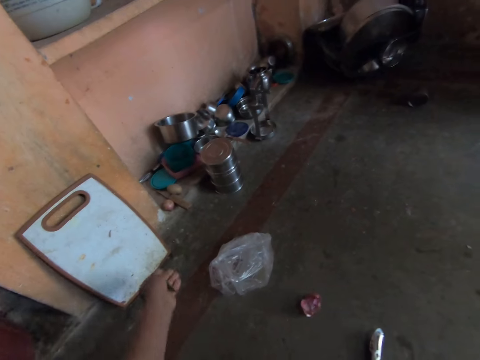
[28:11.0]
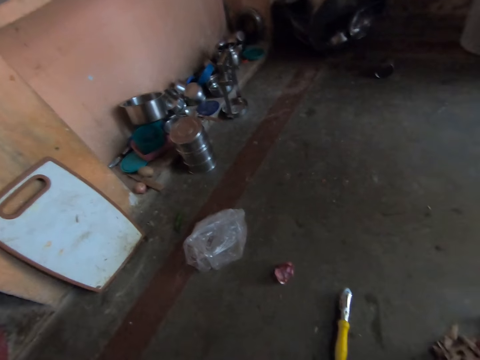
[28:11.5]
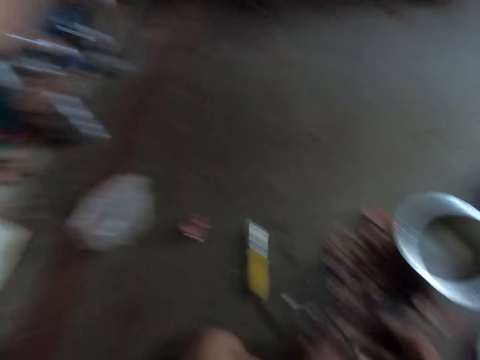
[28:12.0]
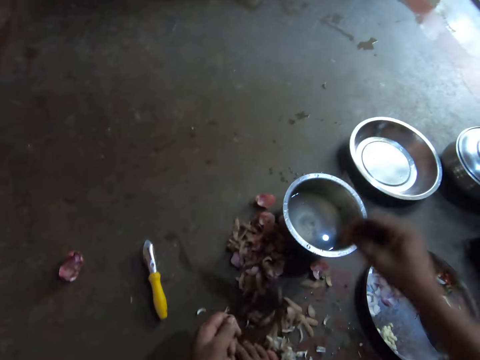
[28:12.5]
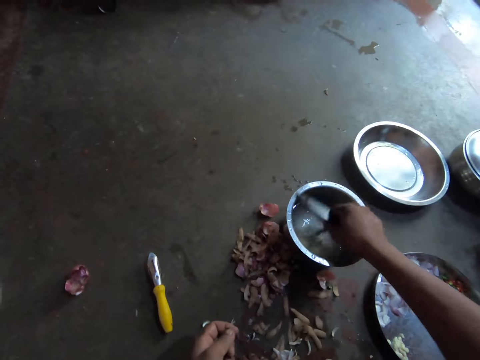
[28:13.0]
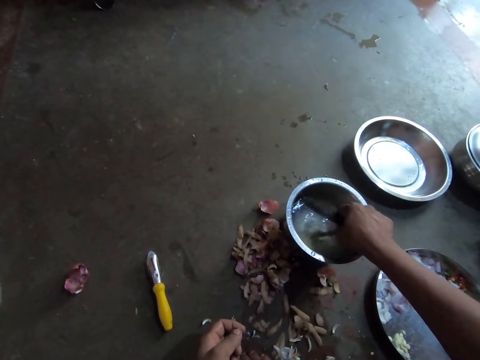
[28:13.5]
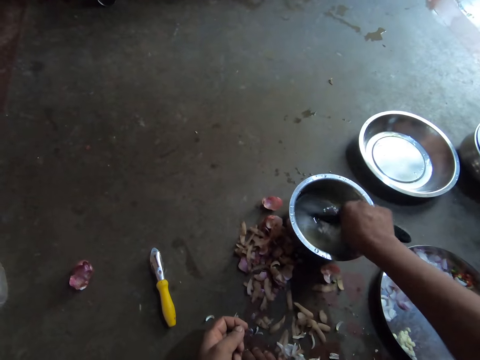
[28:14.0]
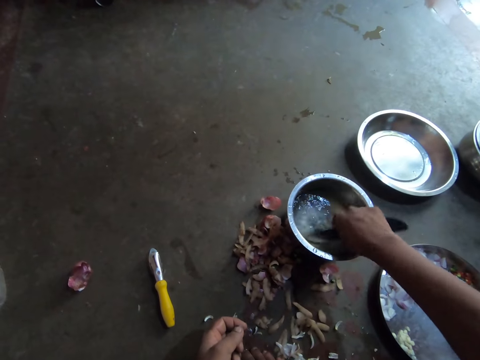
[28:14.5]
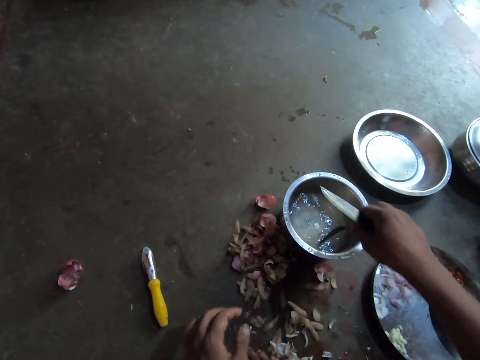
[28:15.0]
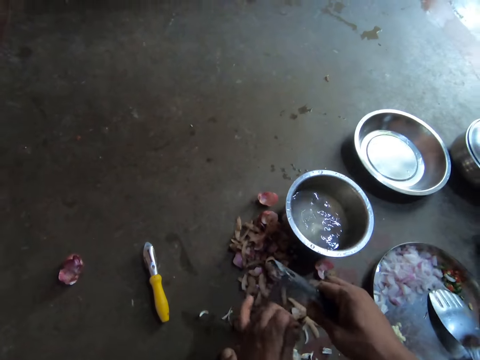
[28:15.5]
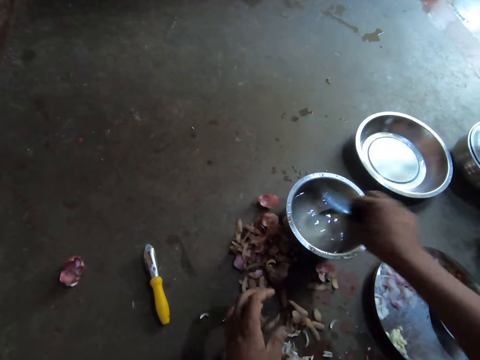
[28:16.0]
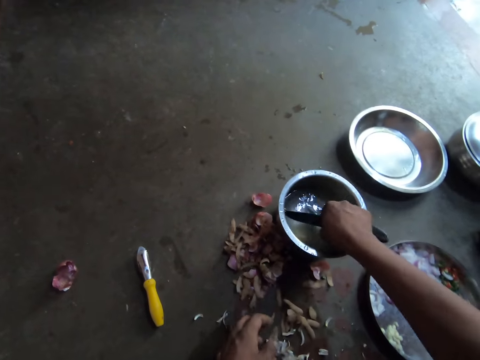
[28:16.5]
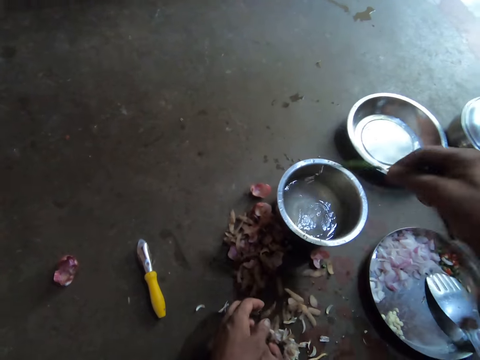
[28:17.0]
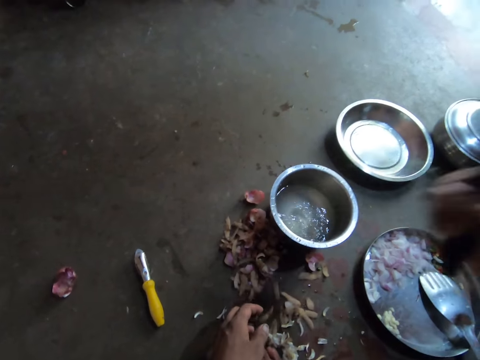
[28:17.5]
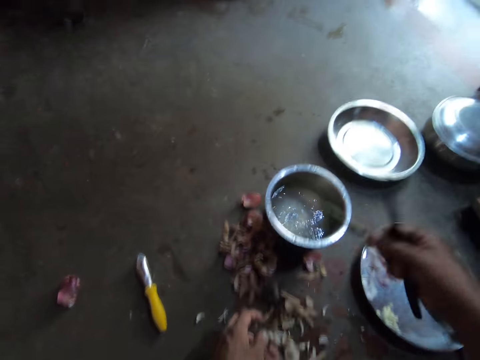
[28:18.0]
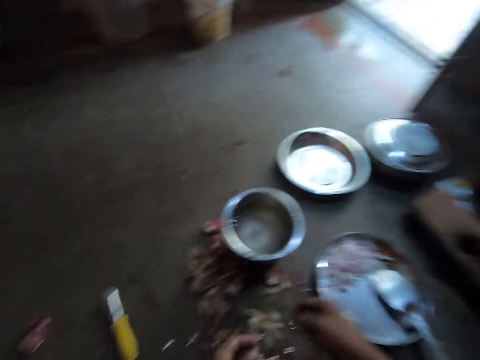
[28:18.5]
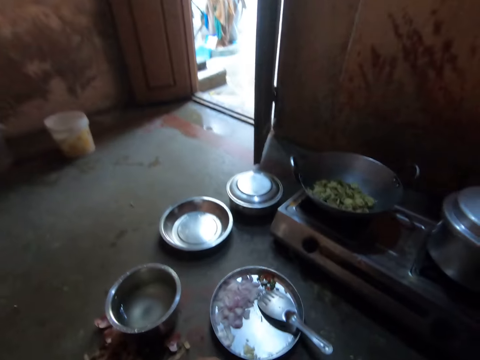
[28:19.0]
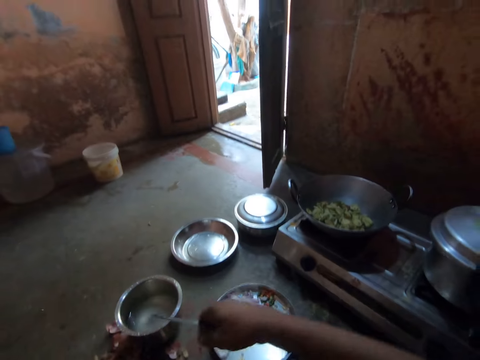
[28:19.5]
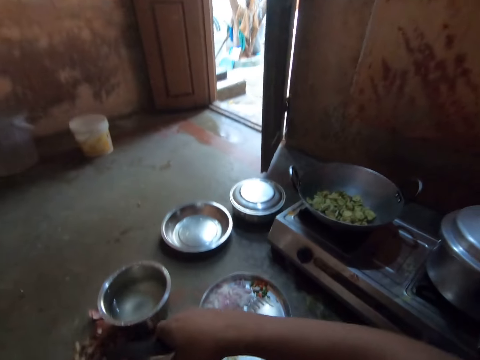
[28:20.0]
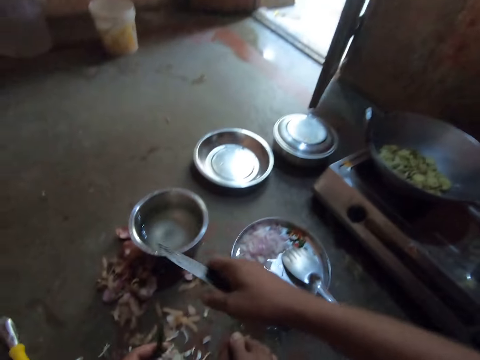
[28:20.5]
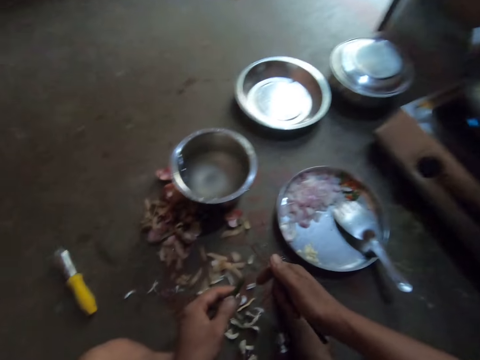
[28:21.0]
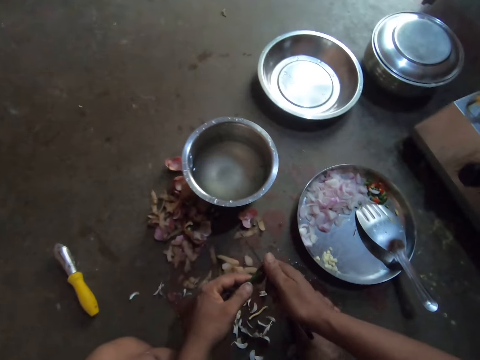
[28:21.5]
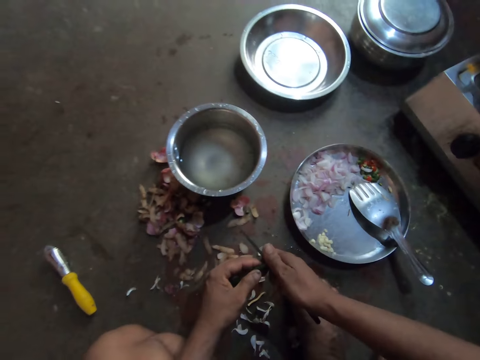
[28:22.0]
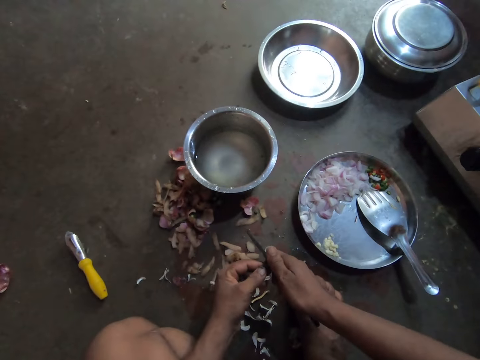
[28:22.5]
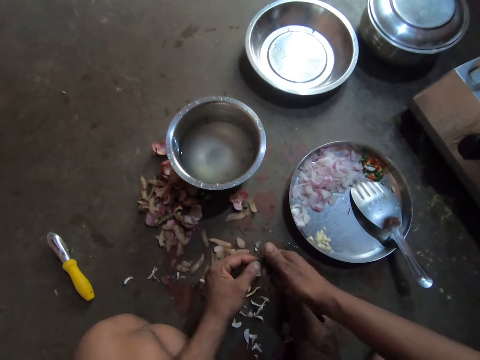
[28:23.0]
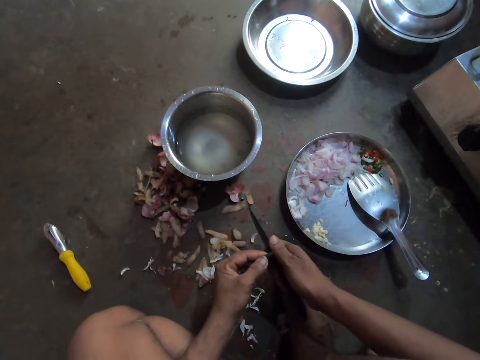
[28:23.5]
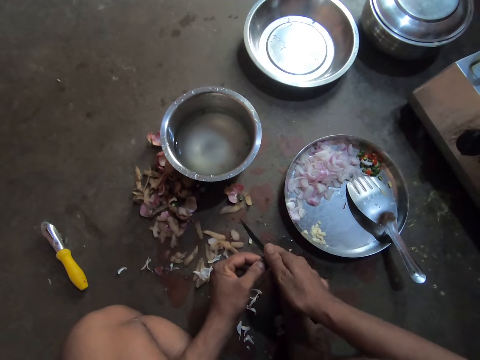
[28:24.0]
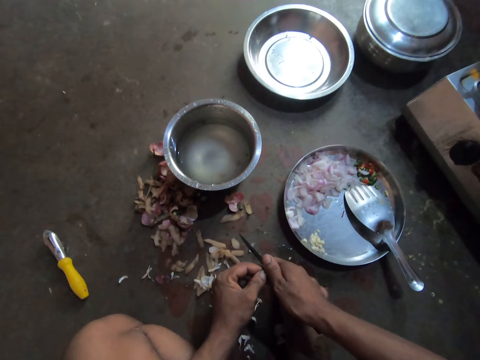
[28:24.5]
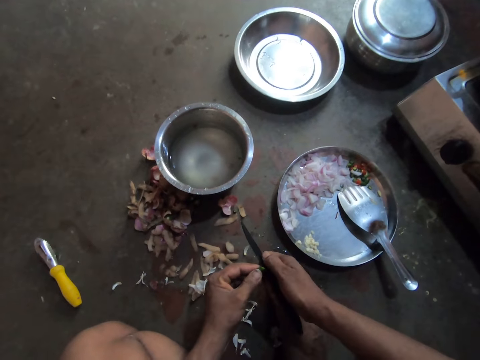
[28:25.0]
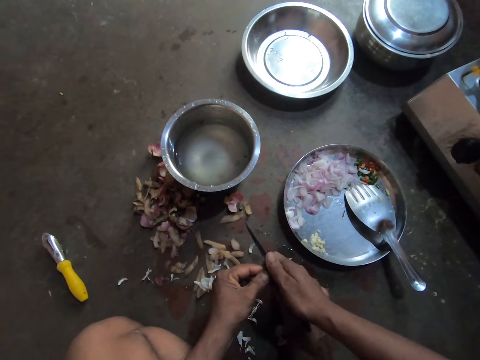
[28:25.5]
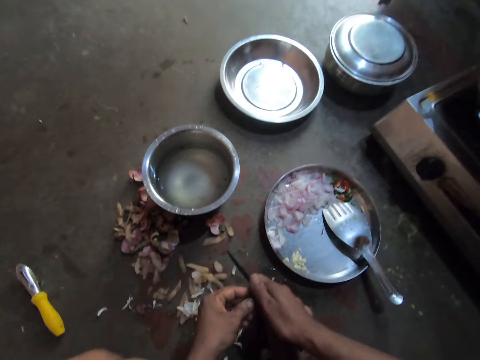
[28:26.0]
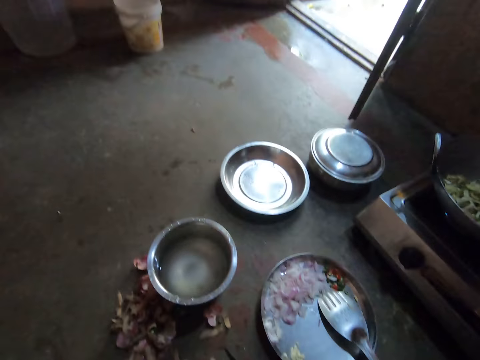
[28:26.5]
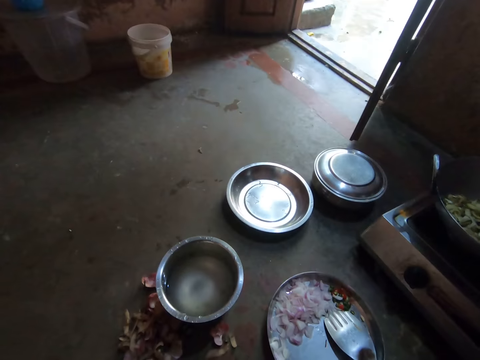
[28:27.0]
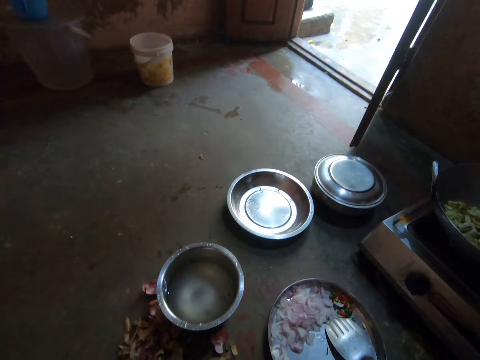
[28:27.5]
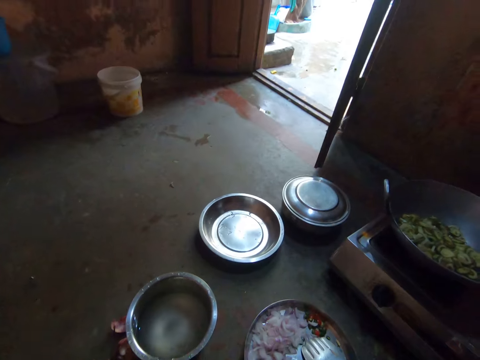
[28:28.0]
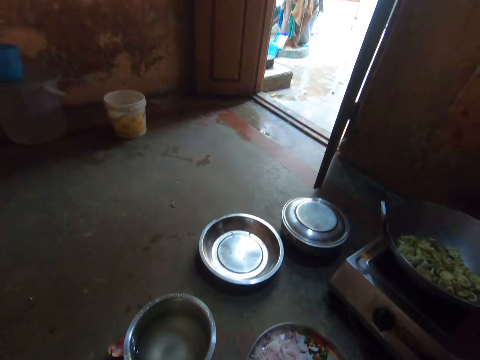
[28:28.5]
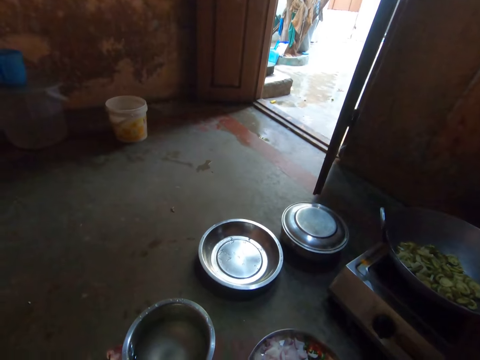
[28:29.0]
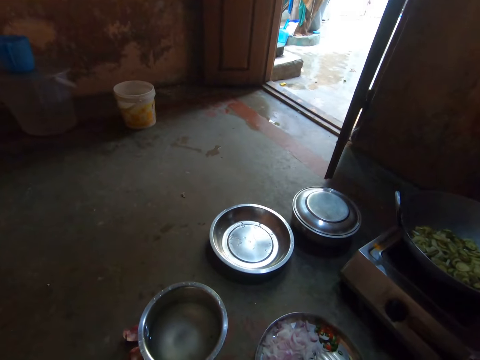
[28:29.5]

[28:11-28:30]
The camera wearer throws the pepper on the floor. He washes the pepper. He places the pepper in his right hand. He washes the pepper. He hits the pepper on the pot. He chops the pepper with the knife. He stares at the floor.

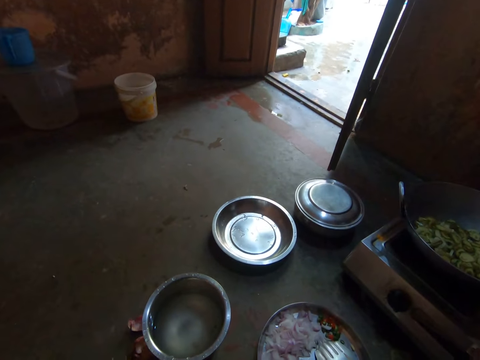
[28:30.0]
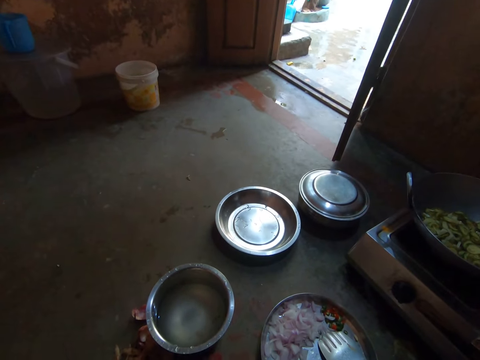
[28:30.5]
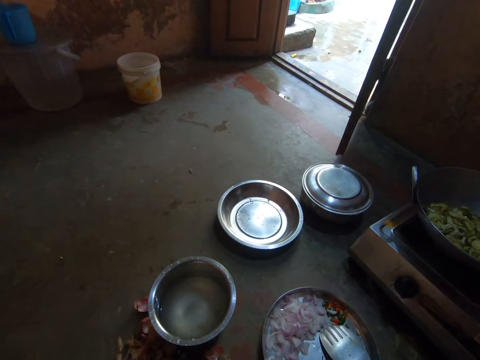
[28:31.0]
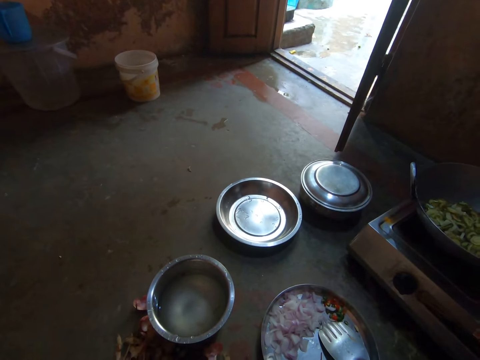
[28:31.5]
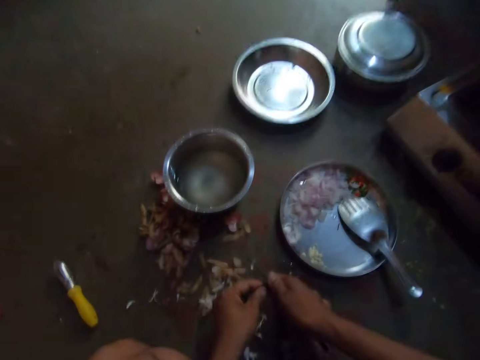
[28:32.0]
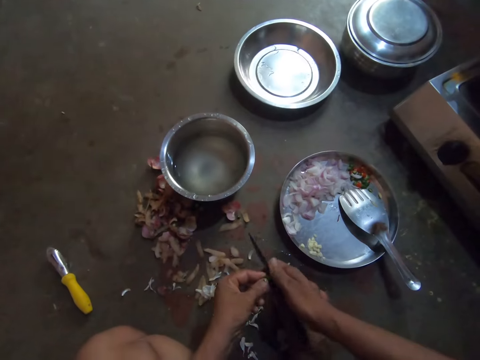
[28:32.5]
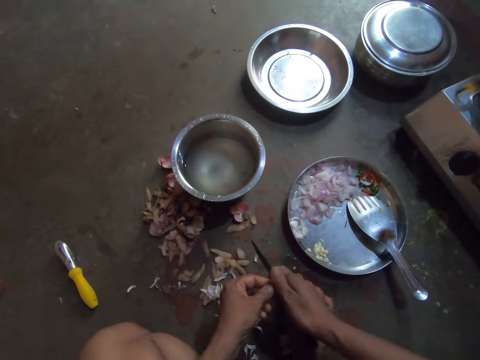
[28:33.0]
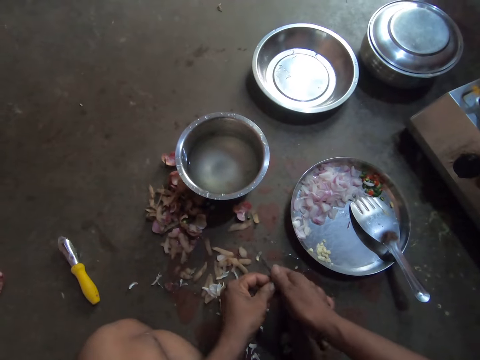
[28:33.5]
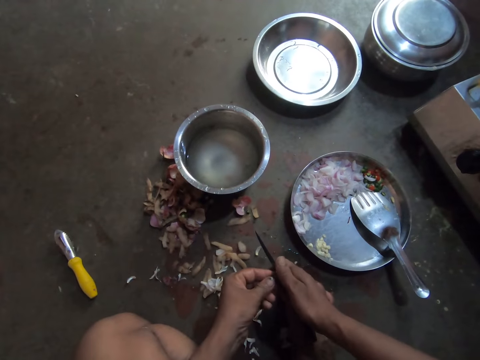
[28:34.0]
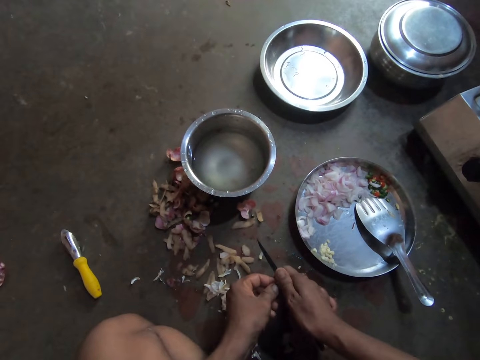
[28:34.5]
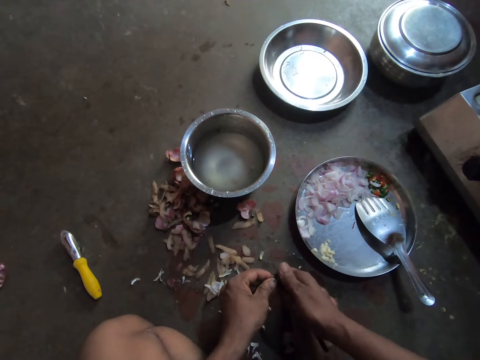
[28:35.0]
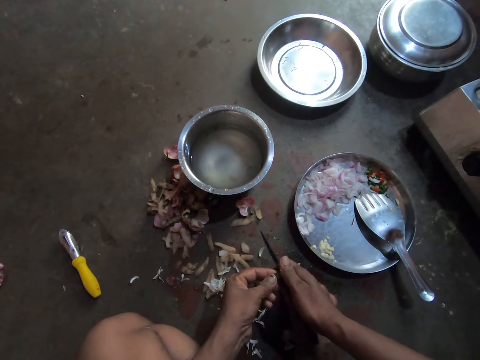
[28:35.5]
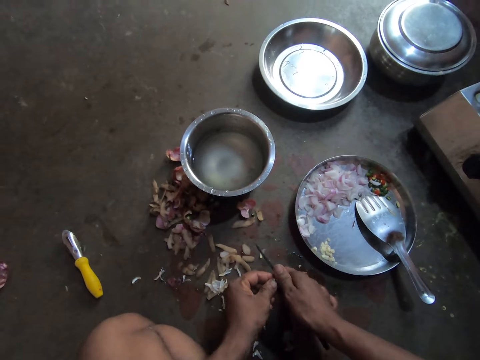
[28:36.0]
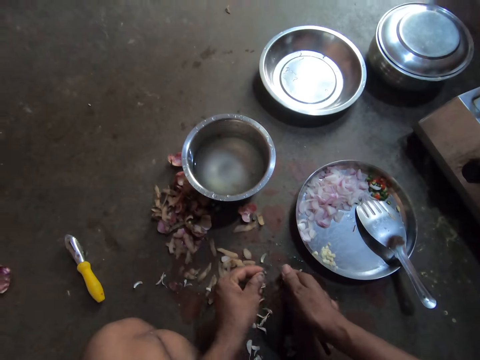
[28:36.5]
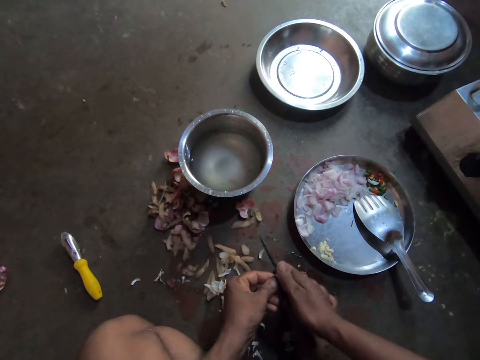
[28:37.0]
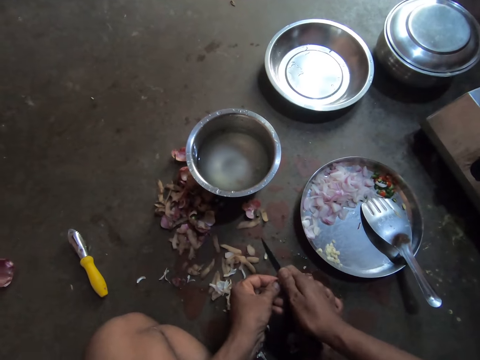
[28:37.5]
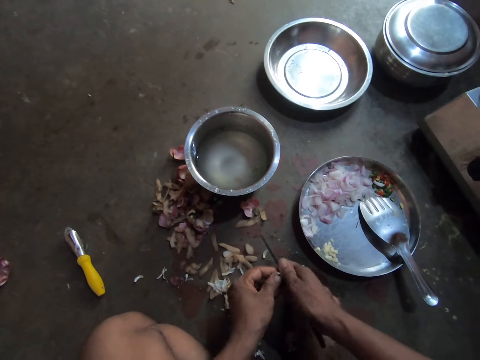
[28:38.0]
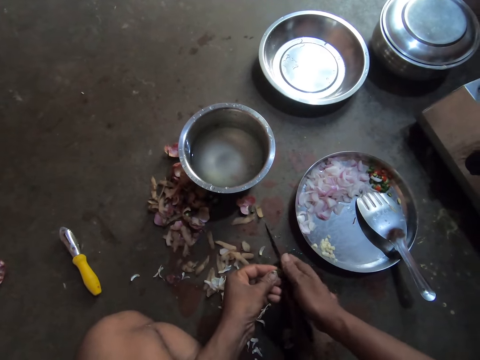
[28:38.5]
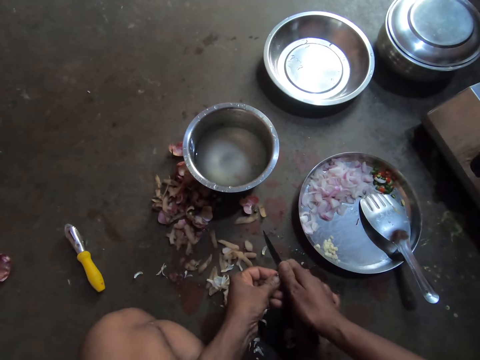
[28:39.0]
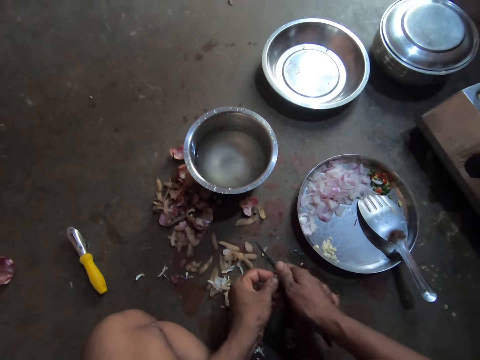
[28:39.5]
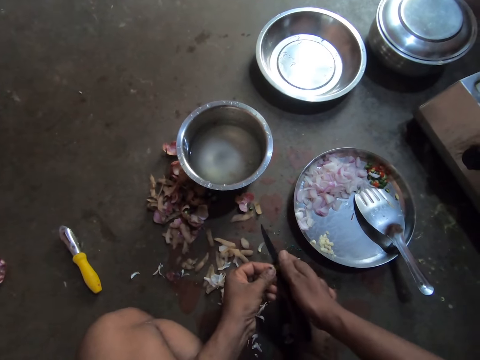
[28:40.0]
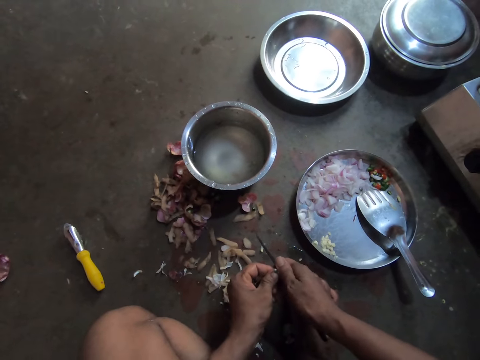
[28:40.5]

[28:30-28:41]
The camera wearer chops the pepper with the knife.
